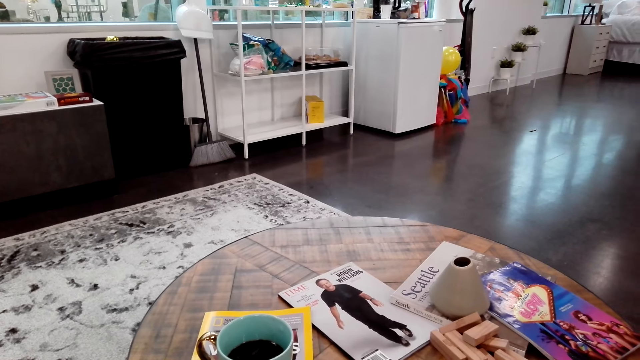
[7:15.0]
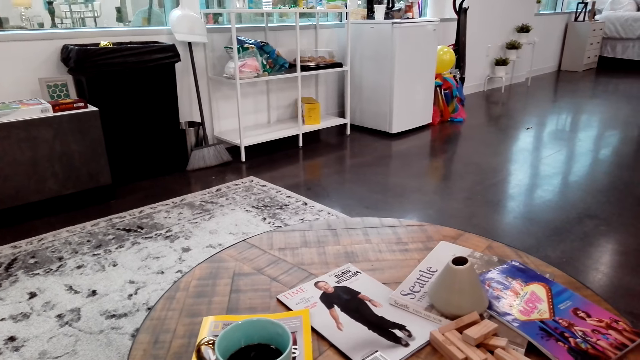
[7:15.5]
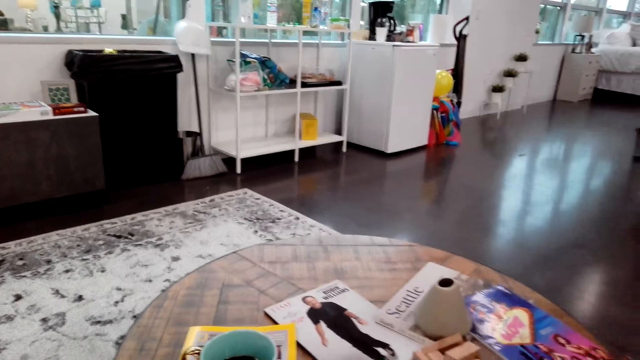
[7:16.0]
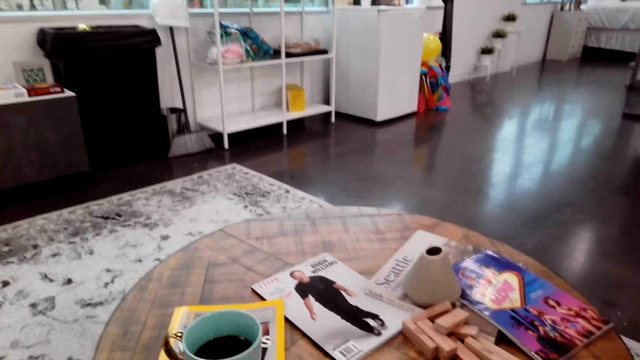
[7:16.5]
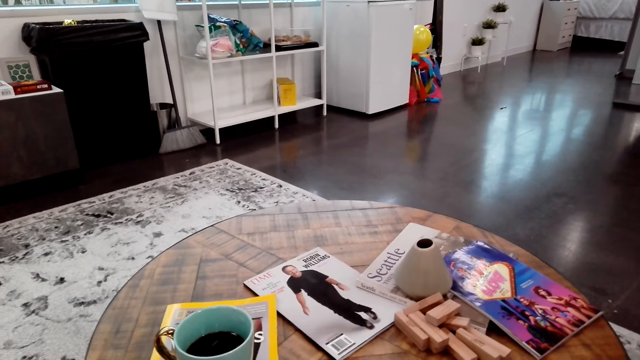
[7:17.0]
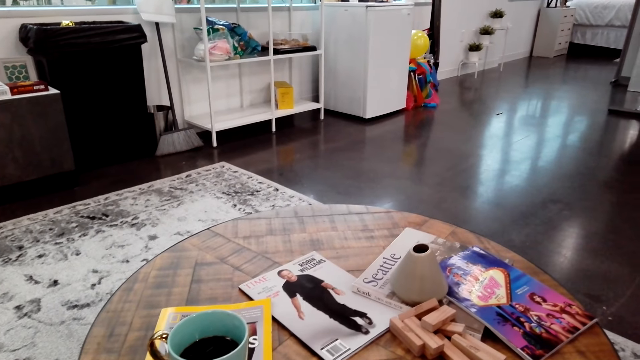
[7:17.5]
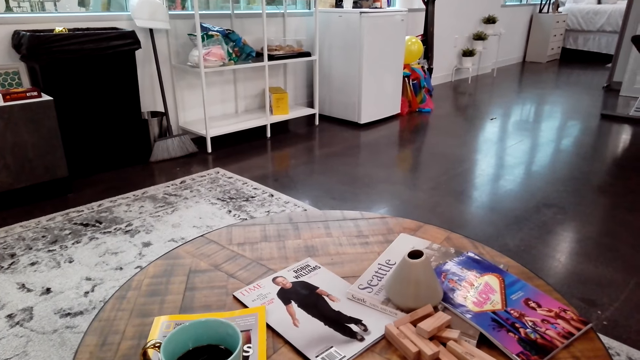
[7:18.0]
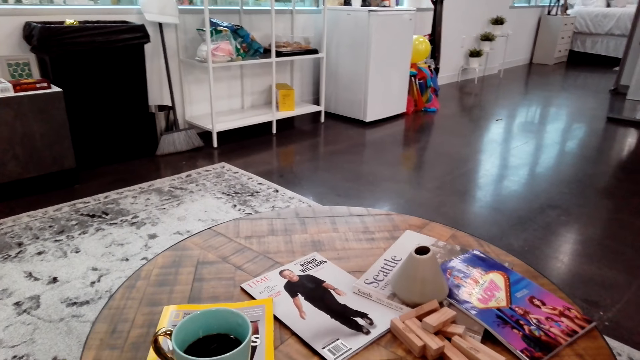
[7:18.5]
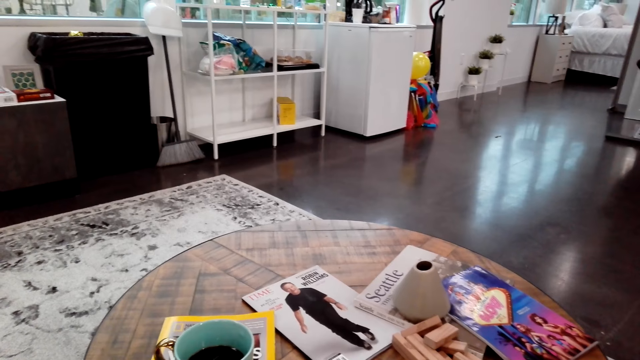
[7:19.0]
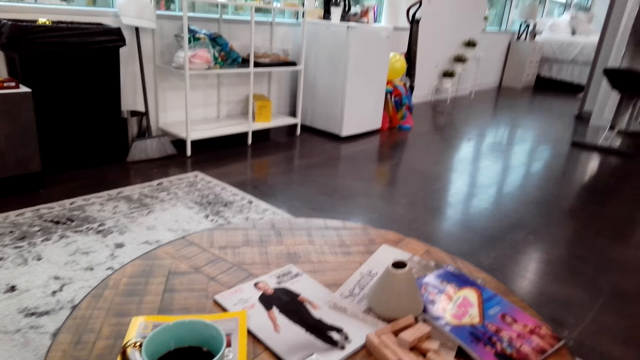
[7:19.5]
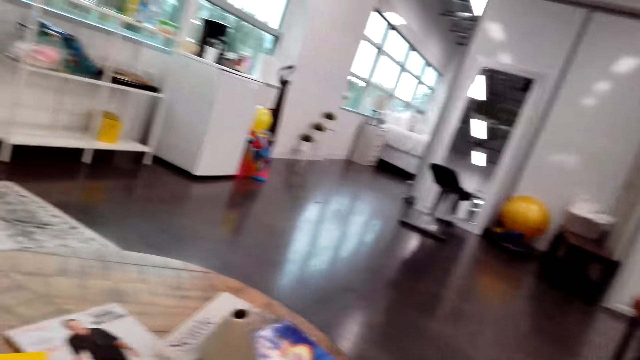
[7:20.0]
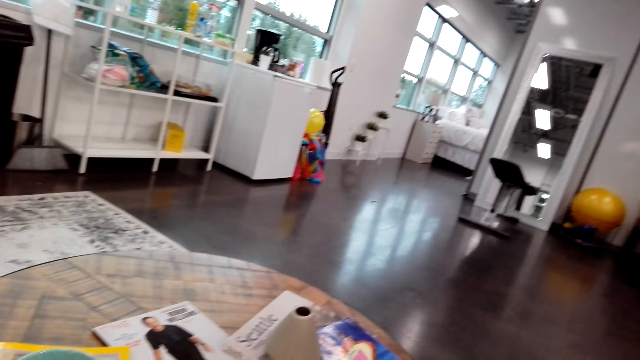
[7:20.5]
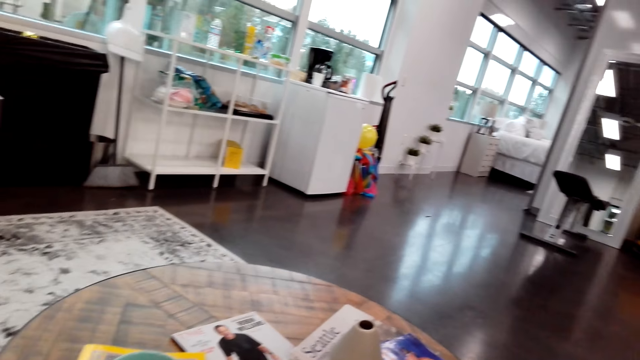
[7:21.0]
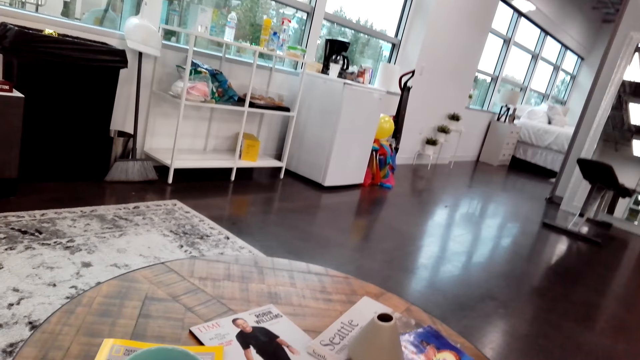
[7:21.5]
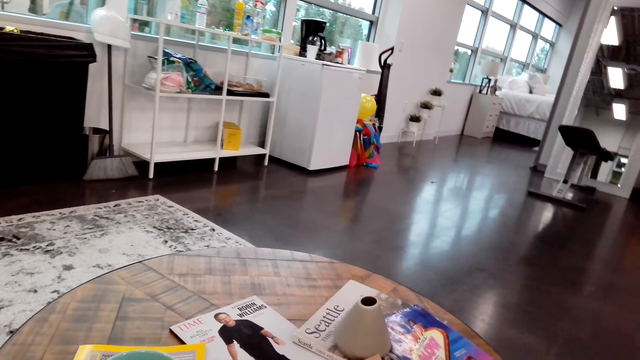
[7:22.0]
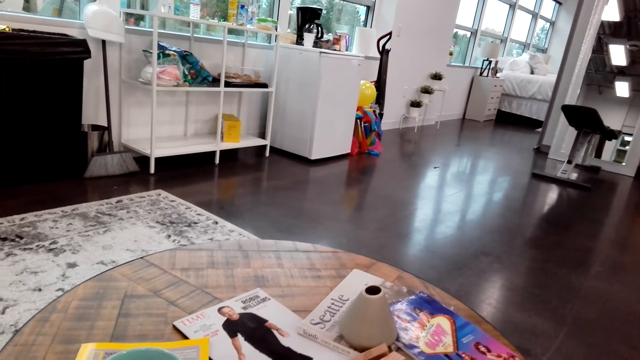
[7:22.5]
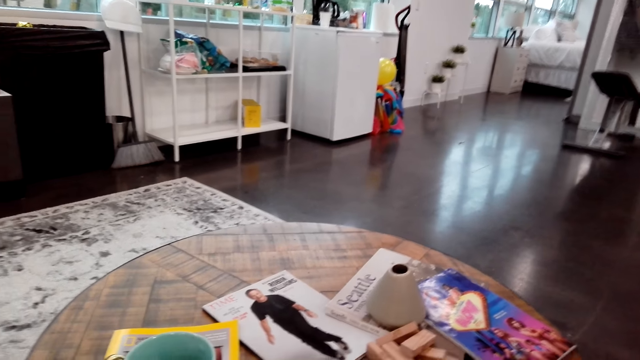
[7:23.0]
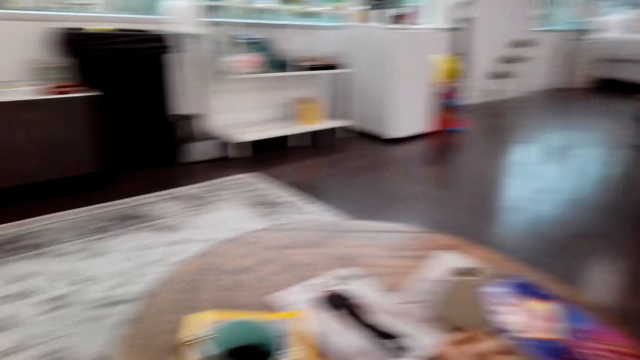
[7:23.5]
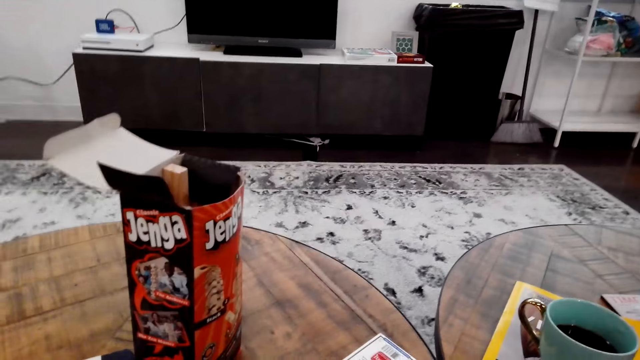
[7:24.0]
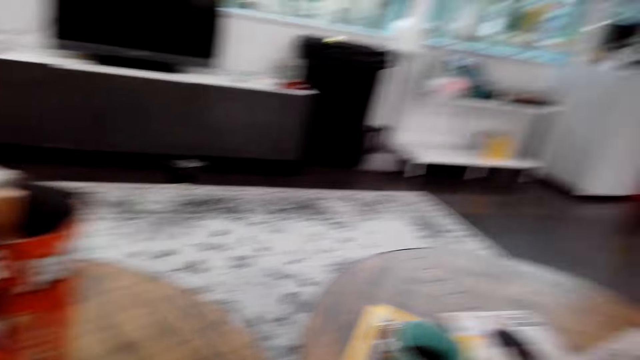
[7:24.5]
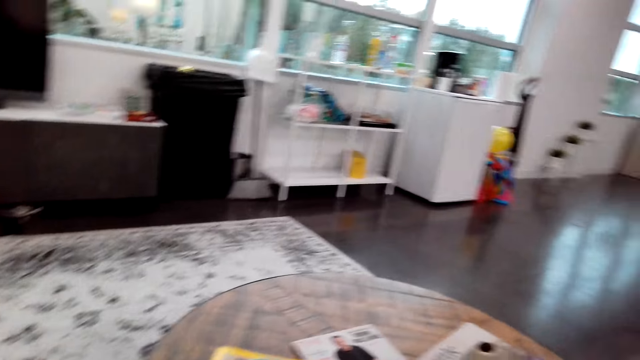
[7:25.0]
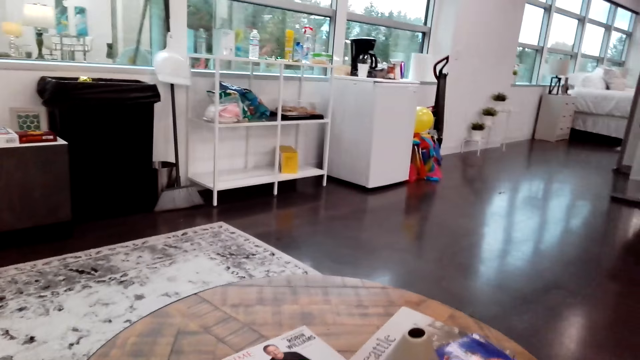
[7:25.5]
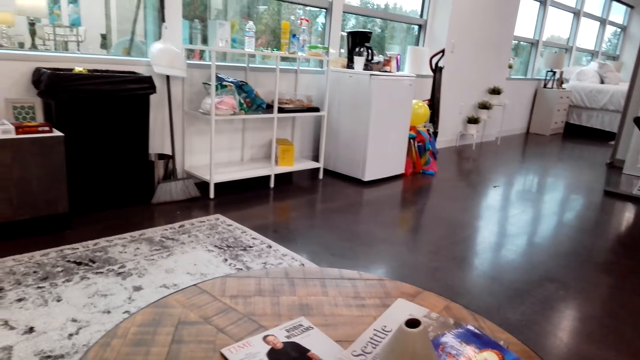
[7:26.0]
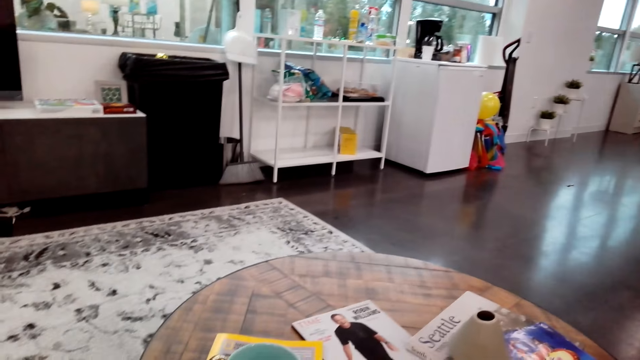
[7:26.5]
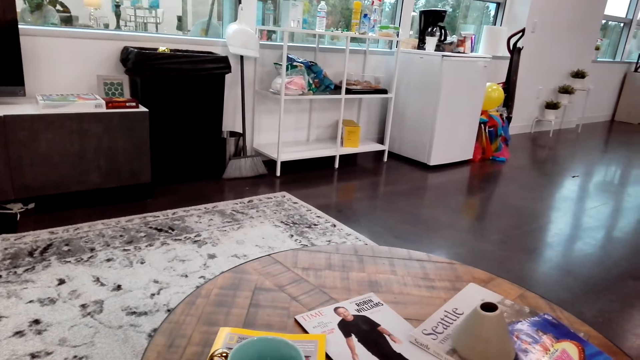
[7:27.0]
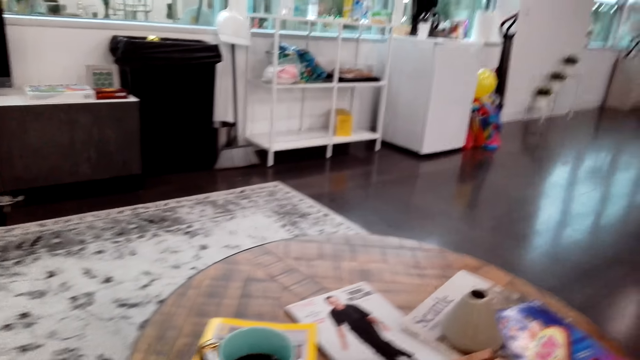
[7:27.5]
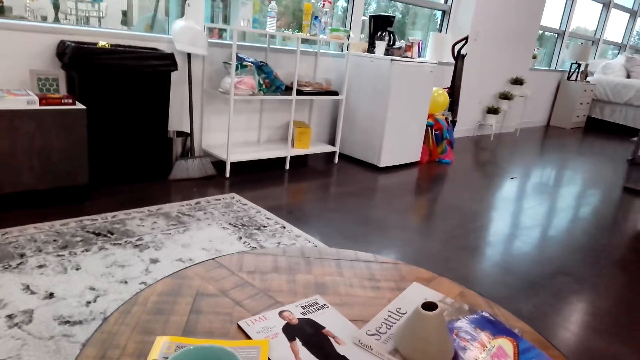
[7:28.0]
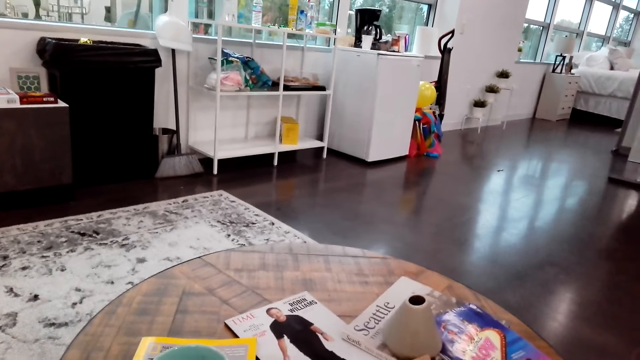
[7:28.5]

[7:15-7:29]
The camera wearer counts. They look around.

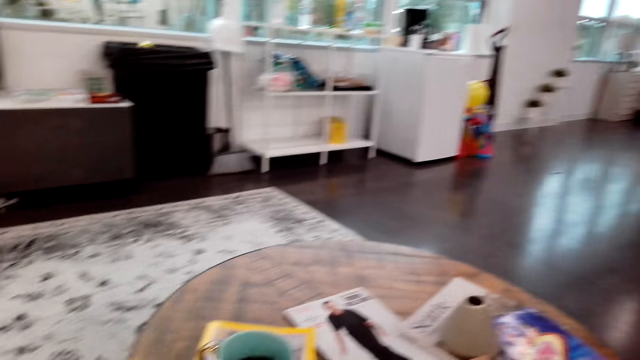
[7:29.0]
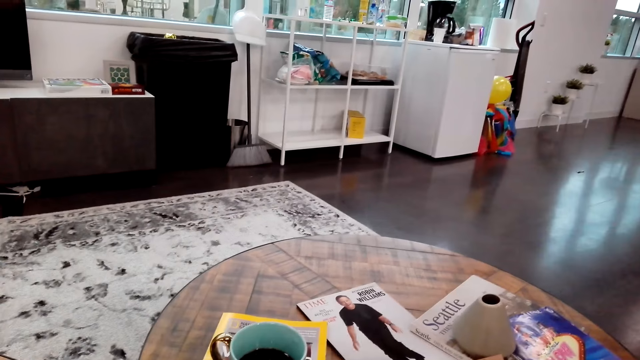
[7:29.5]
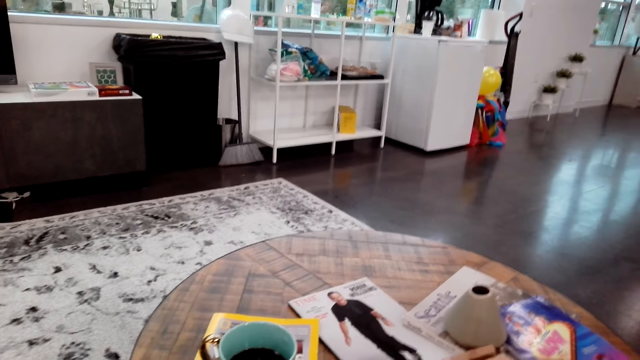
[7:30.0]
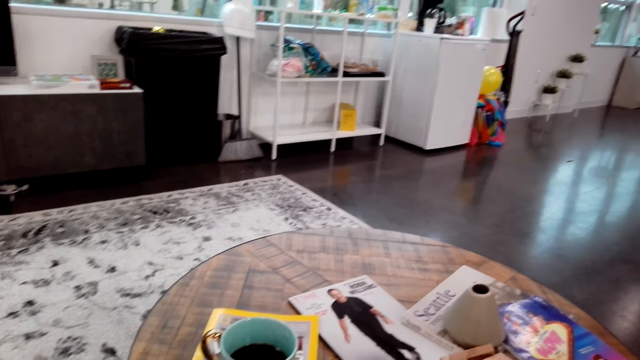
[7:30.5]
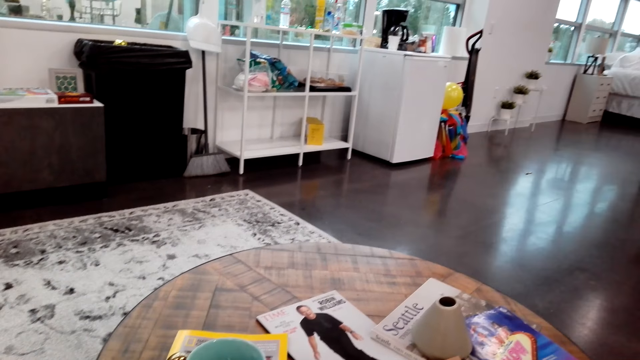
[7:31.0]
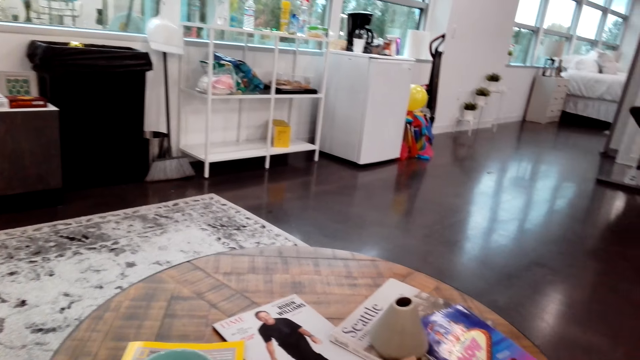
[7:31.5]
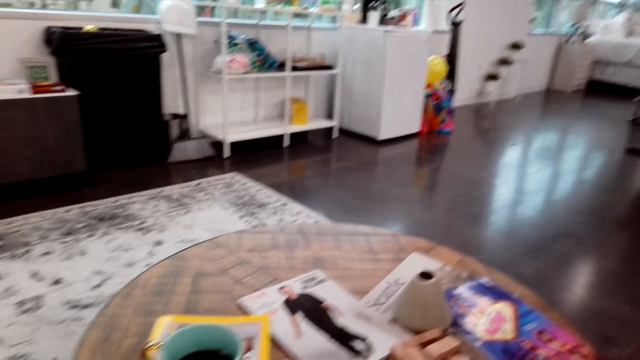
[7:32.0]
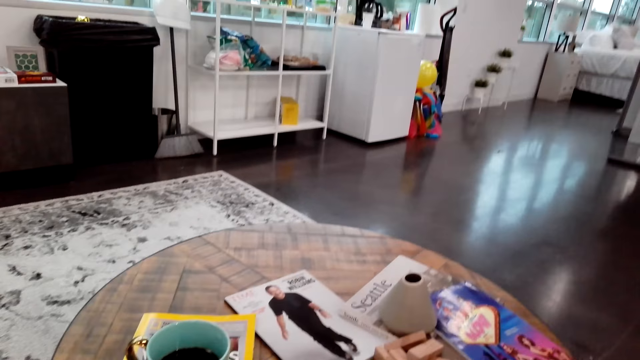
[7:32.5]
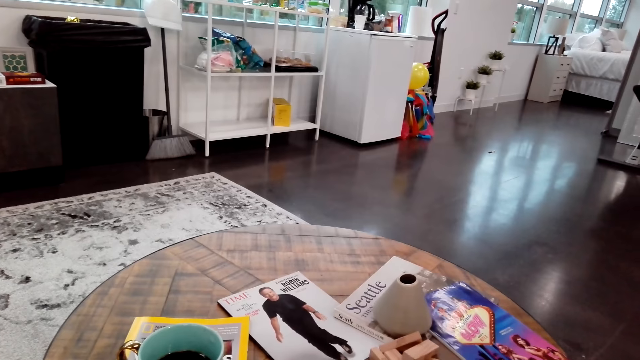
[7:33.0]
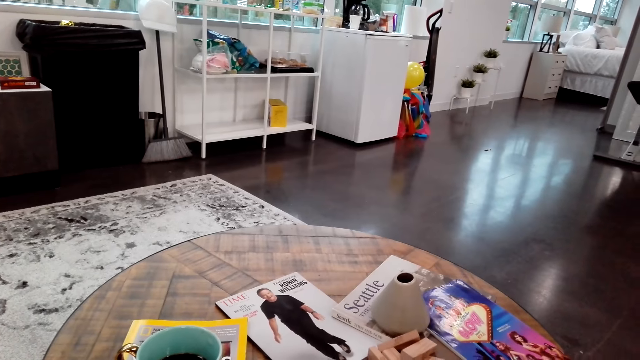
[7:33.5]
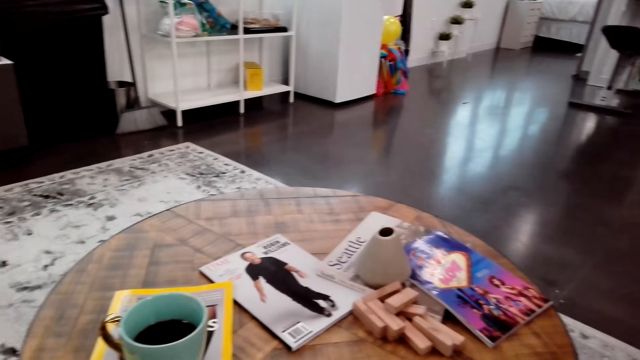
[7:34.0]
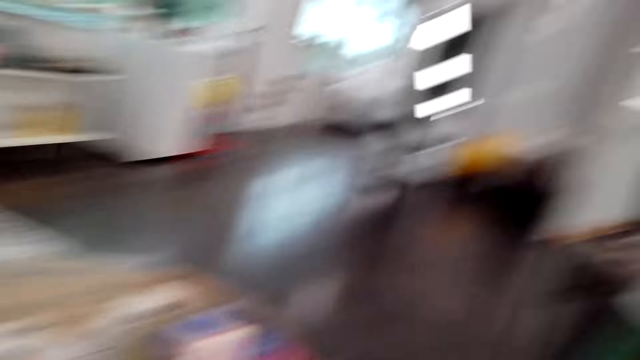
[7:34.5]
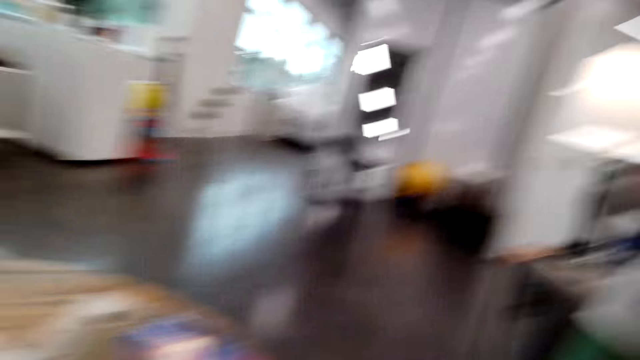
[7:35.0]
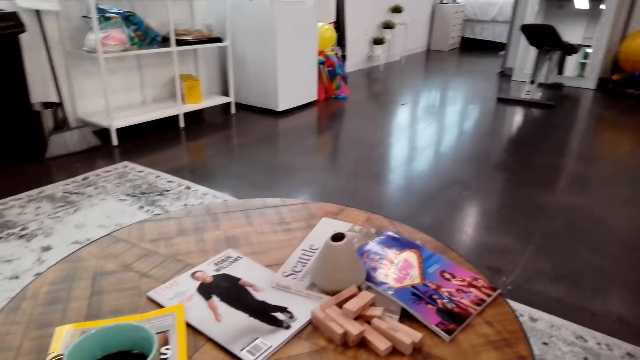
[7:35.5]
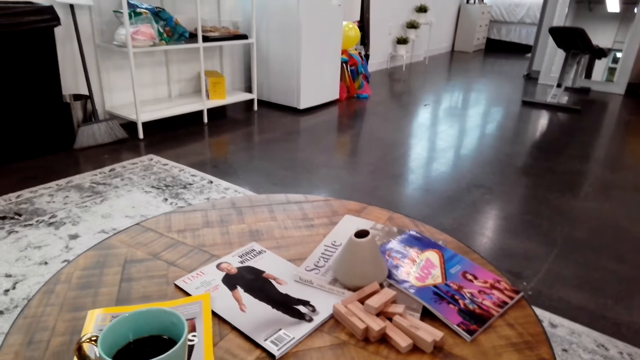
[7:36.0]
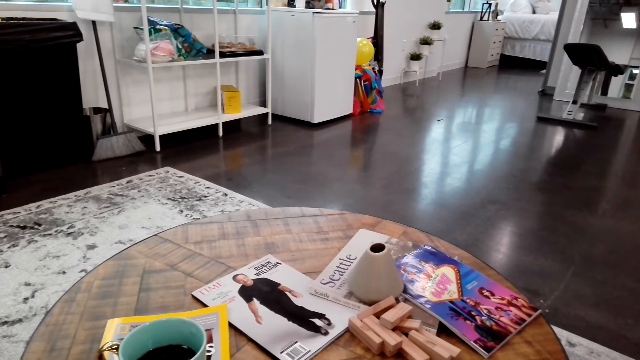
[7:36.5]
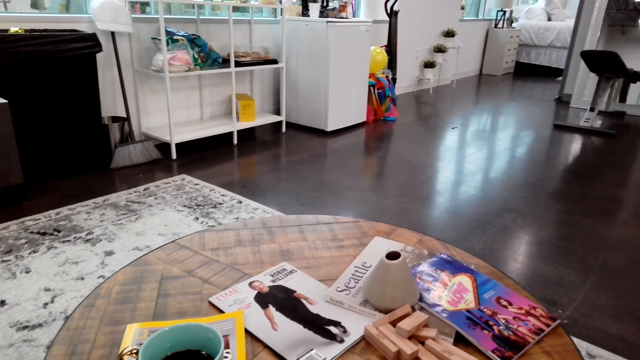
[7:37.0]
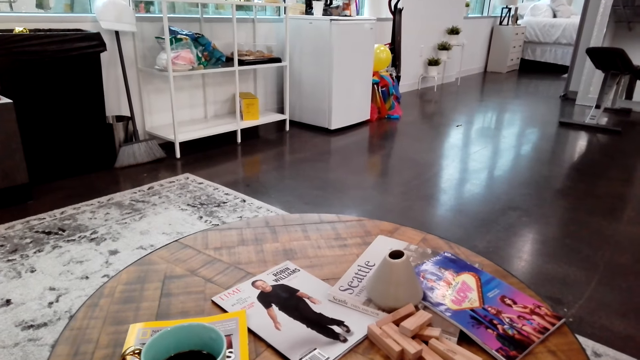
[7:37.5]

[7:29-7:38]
The camera wearer speaks to a woman.
